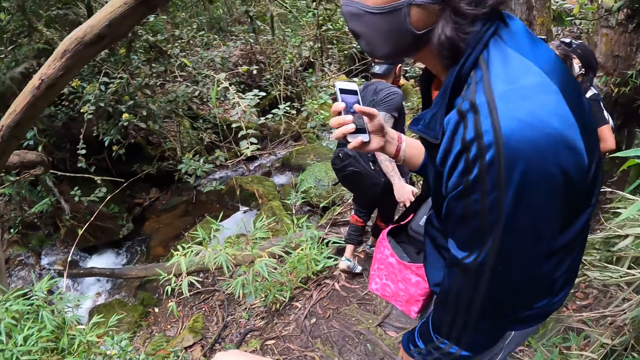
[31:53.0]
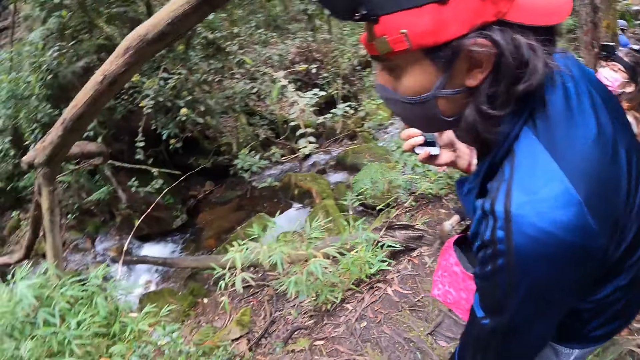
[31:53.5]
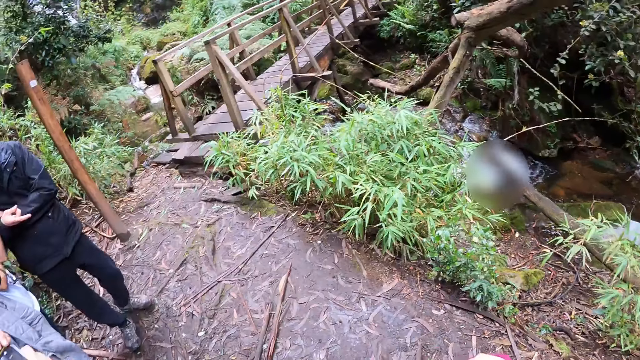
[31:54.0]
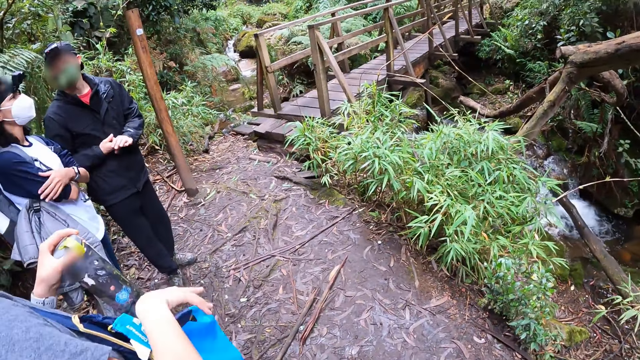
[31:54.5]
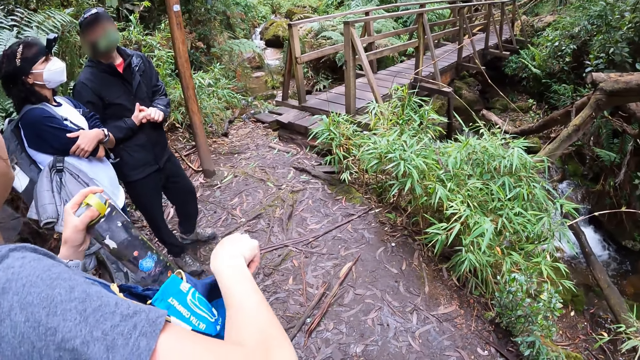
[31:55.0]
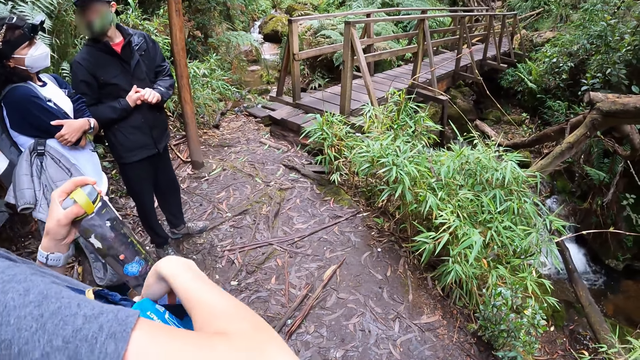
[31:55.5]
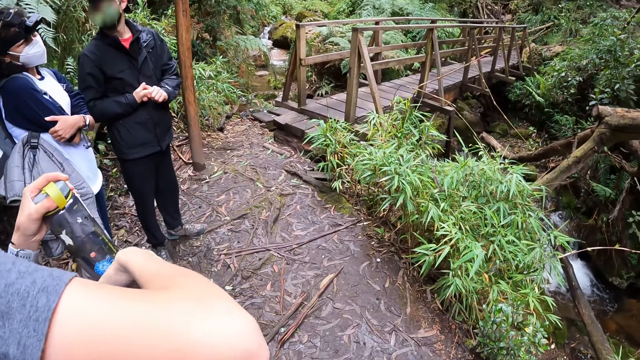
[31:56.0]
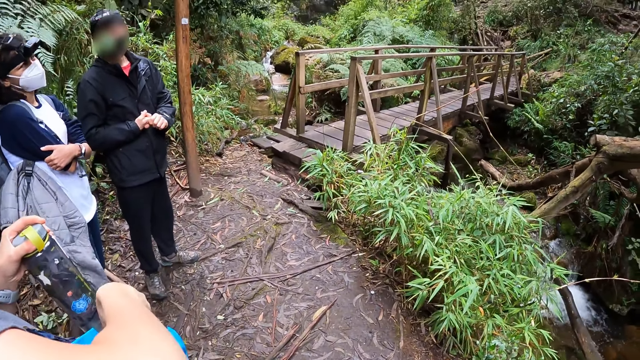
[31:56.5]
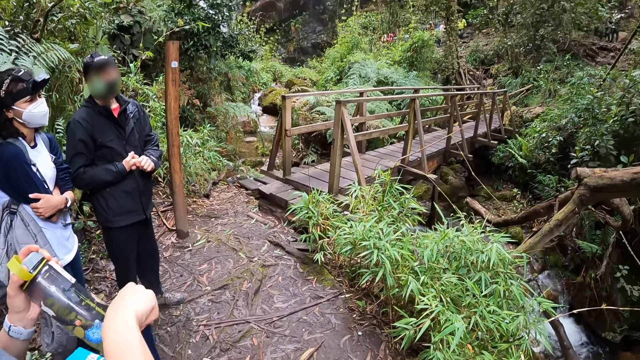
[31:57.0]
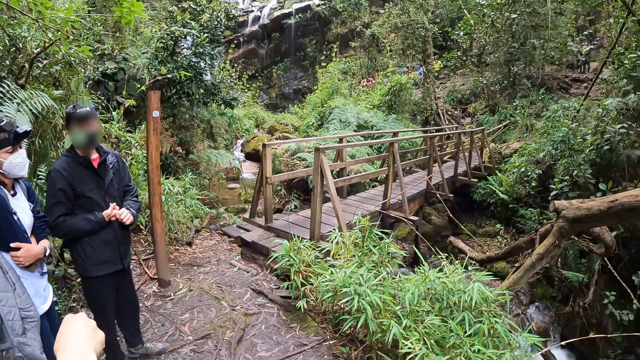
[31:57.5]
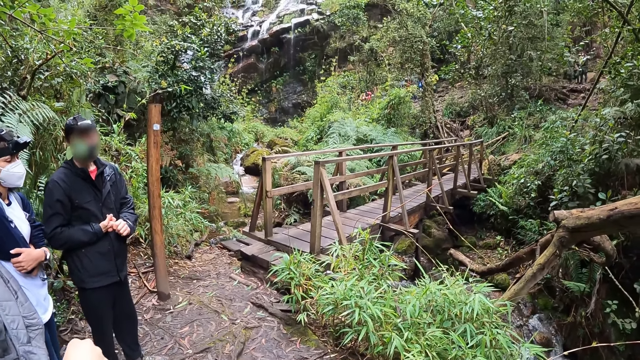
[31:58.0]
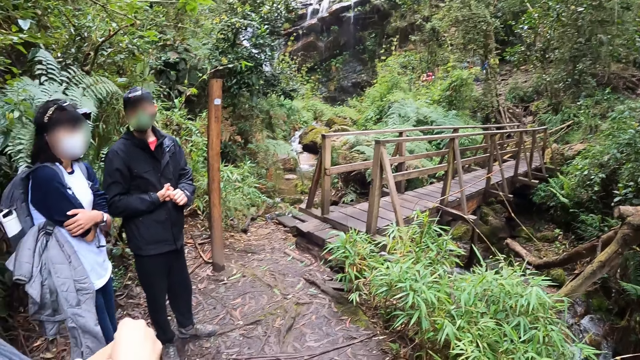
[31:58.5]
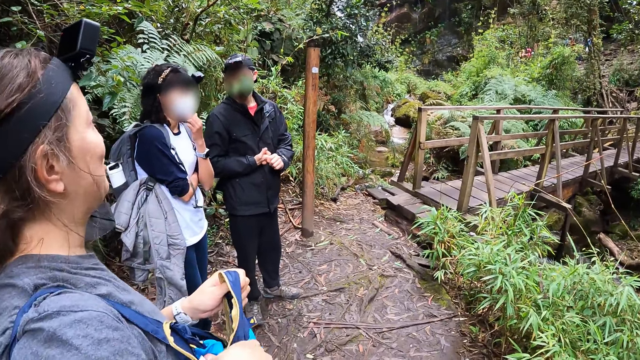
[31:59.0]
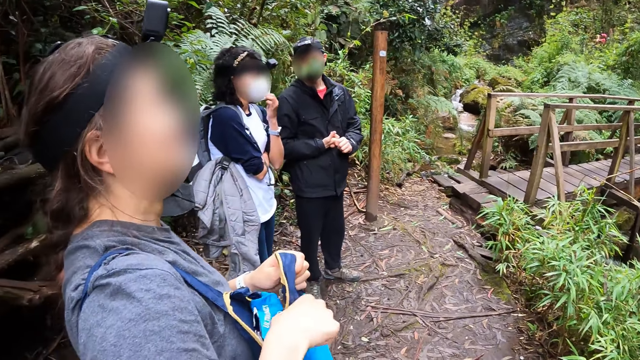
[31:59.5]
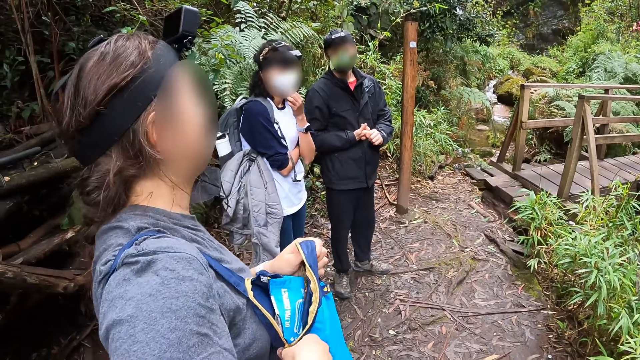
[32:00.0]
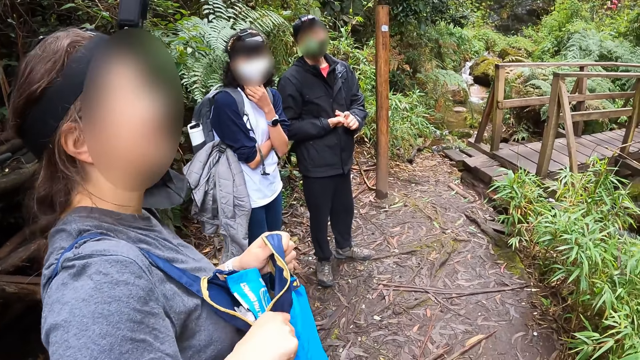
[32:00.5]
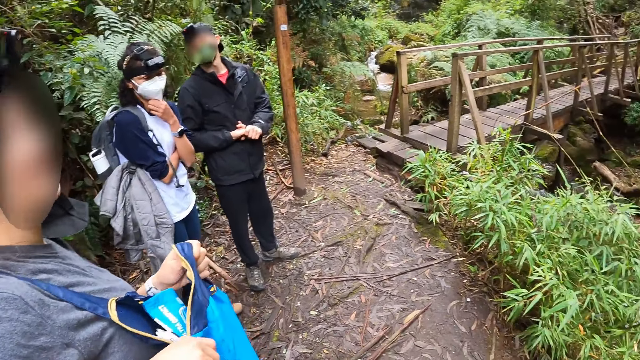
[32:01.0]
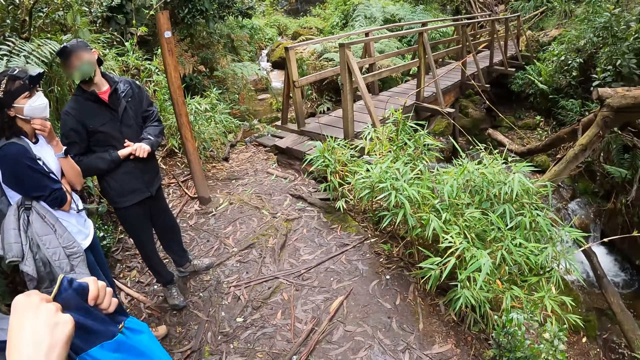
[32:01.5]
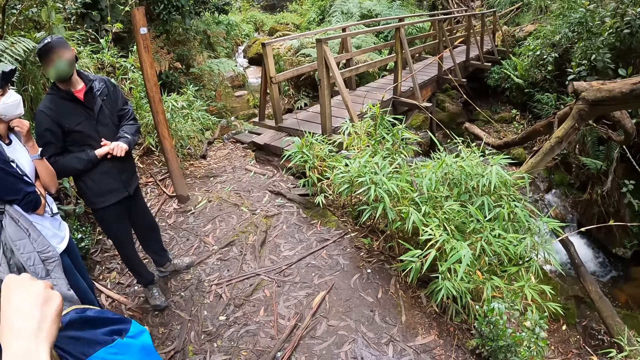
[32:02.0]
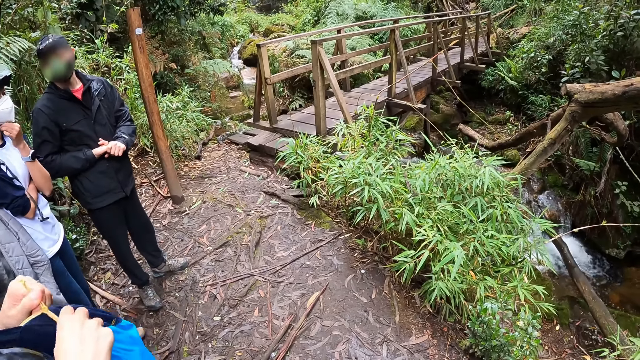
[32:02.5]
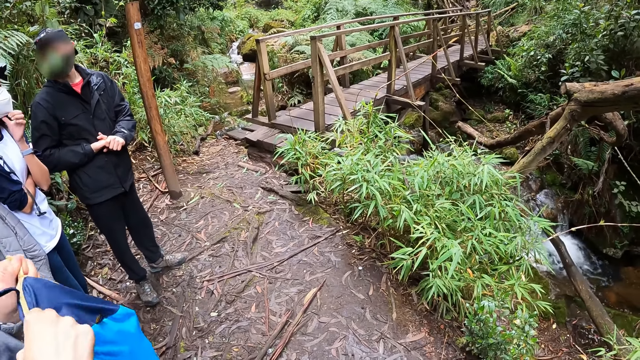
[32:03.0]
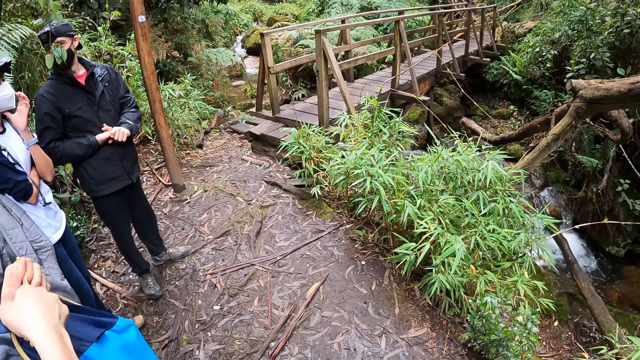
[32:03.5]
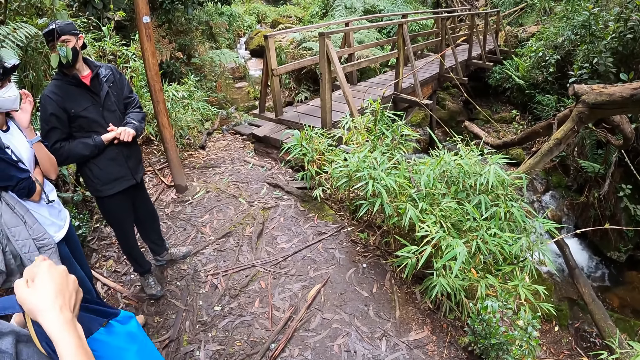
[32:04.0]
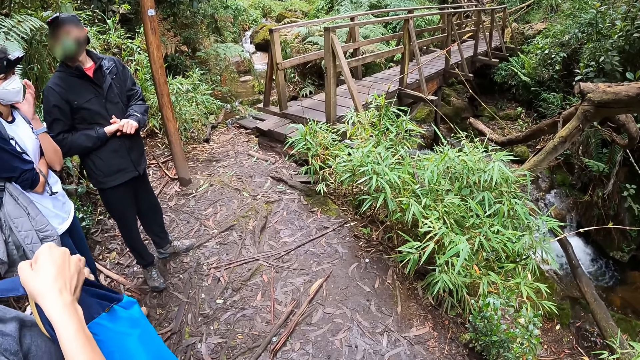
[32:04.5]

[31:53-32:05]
The woman opens the bag in her right hand with her right hand, puts the water bottle in the bag in her right hand, and zips the bag in her right hand.

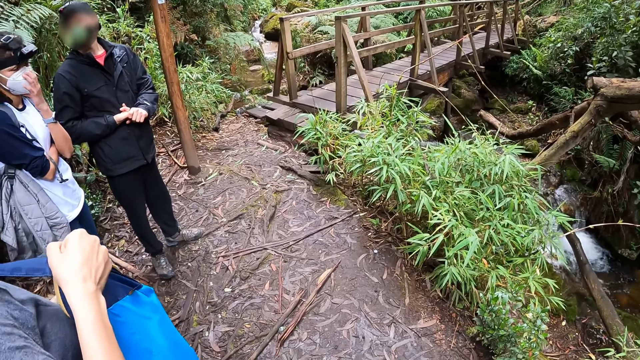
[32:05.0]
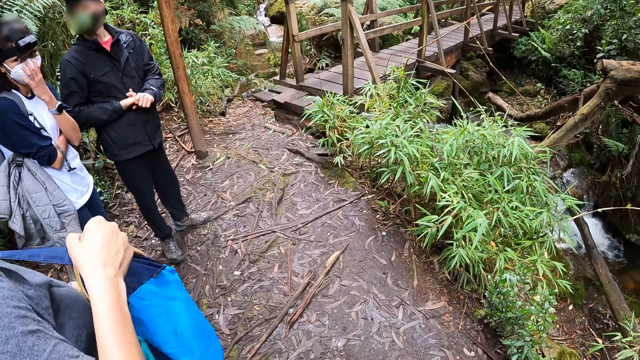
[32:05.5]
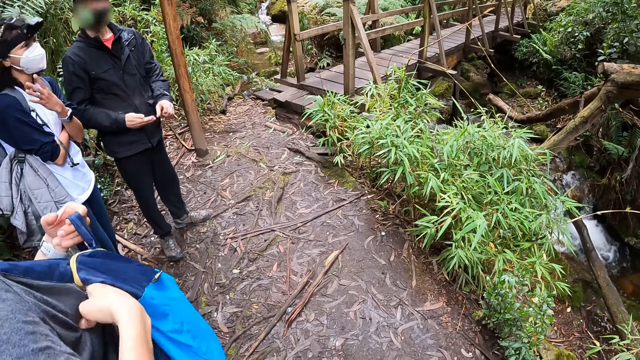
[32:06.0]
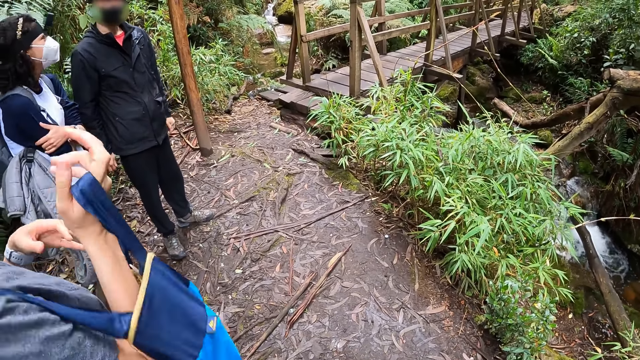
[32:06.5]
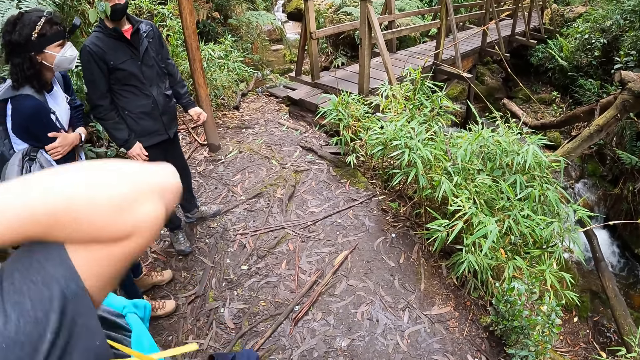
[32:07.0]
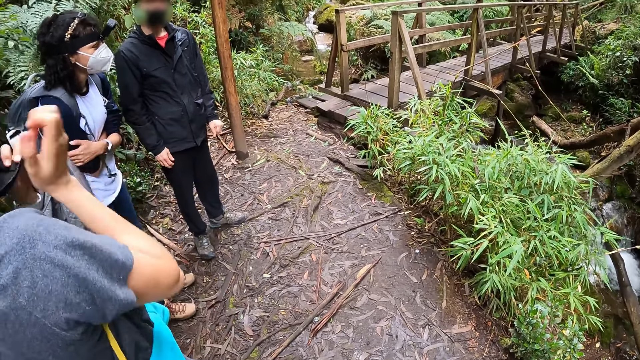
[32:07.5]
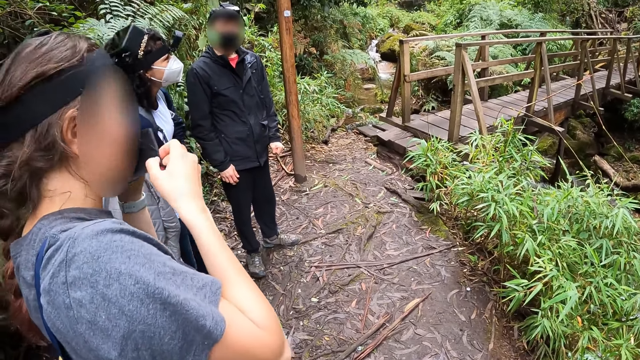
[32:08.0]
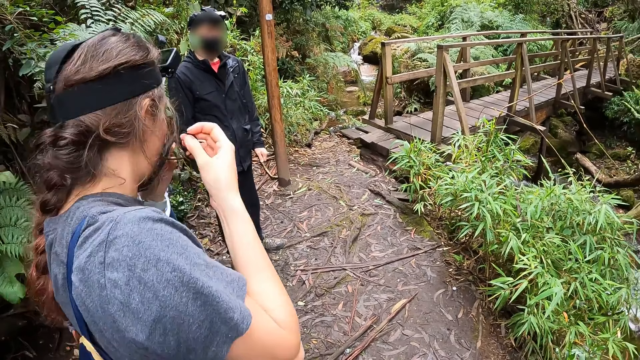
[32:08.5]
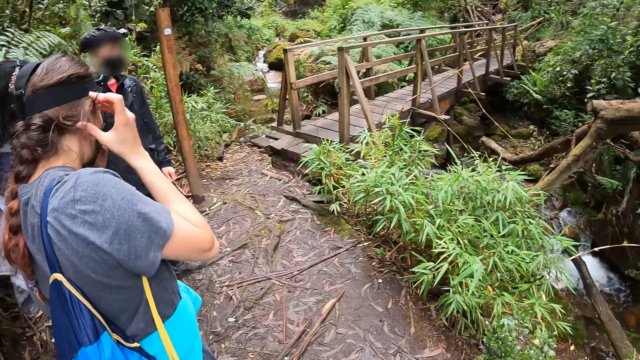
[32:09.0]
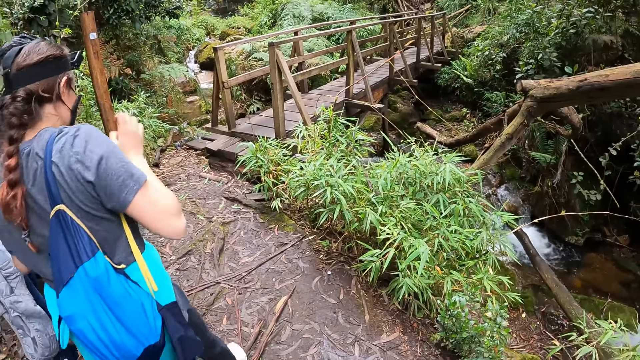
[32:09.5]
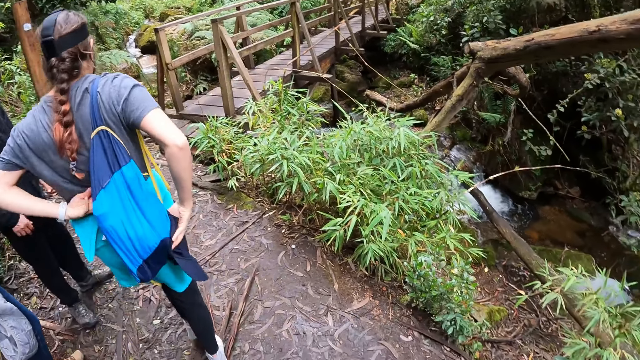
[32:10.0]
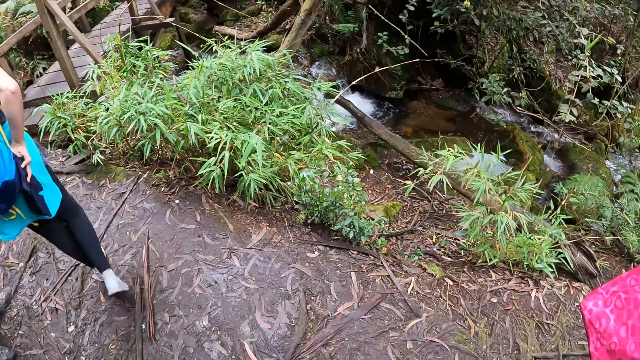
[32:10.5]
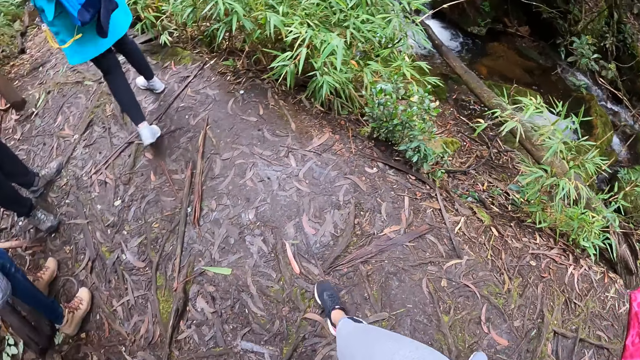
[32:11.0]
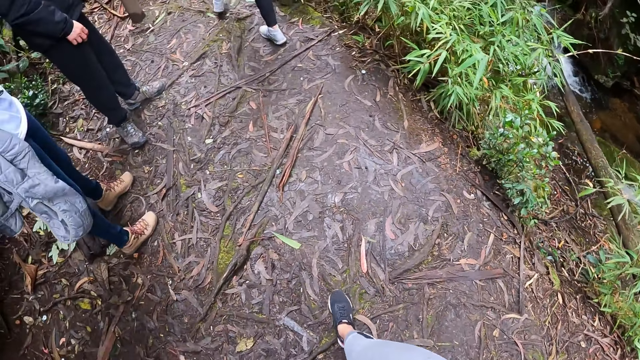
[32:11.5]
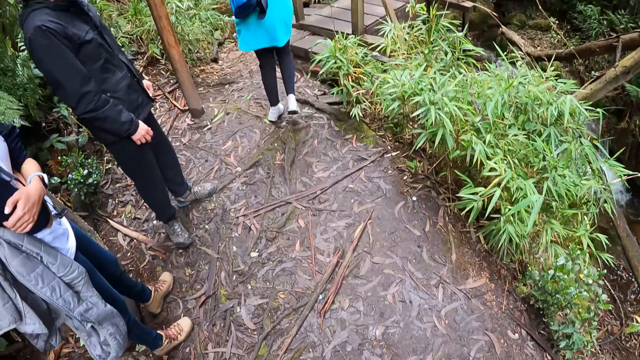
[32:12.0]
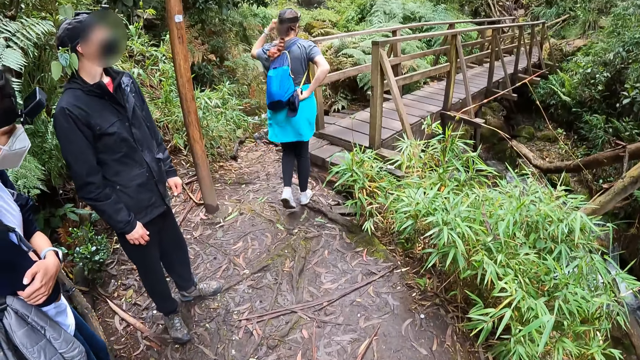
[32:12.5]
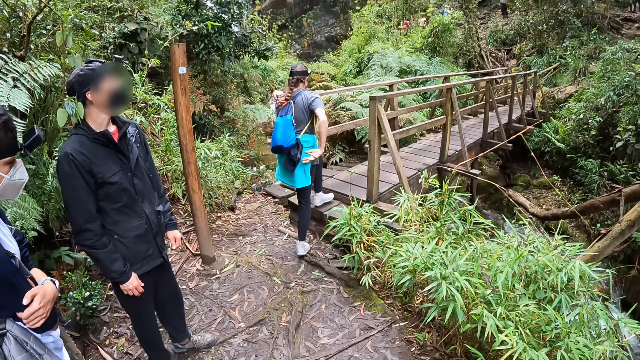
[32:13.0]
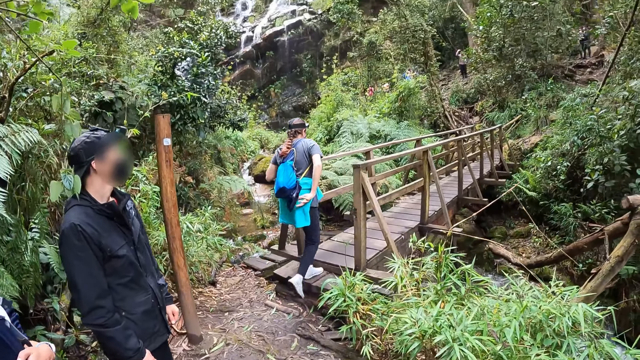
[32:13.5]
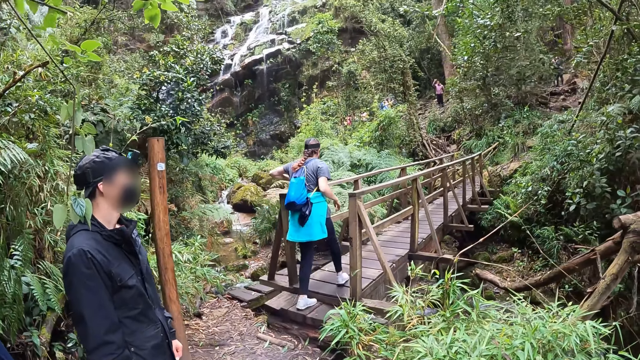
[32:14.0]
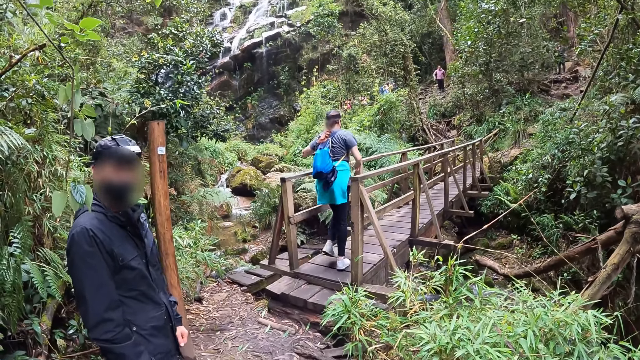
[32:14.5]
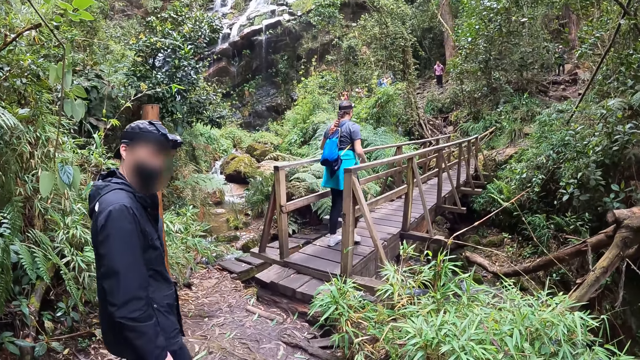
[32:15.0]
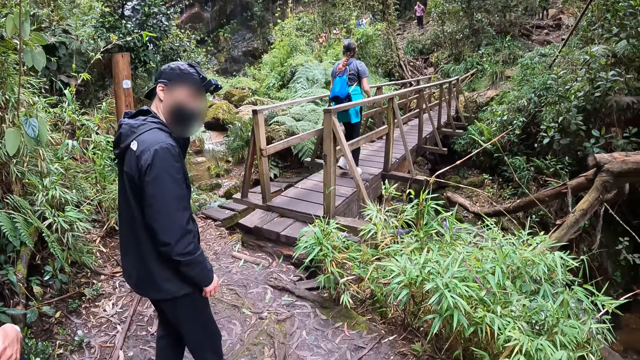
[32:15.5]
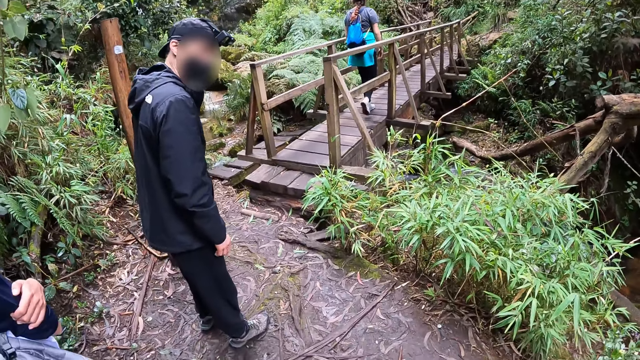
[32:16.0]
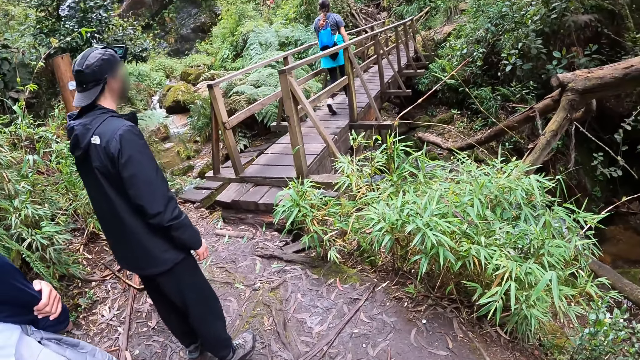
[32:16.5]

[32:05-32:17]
The woman wears the bag in her right hand. The woman wears a nose mask with both hands. The woman wears the bag properly with her left hand. The camera wearer walks around.
